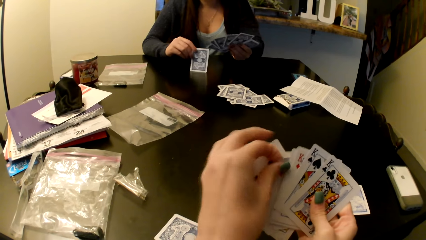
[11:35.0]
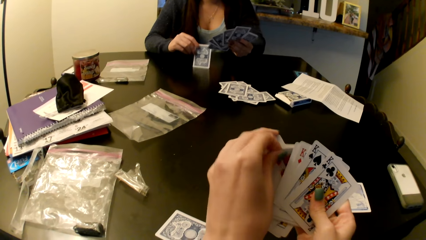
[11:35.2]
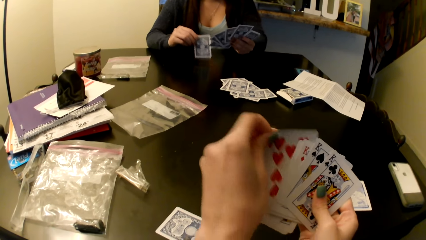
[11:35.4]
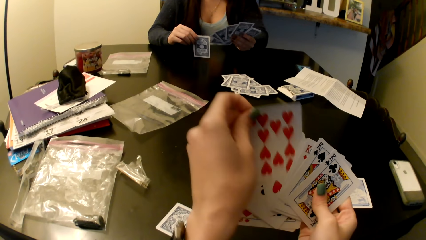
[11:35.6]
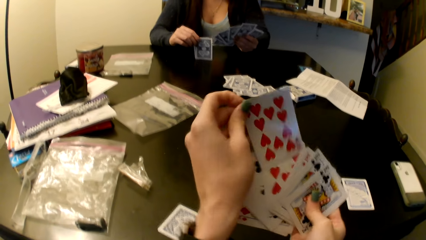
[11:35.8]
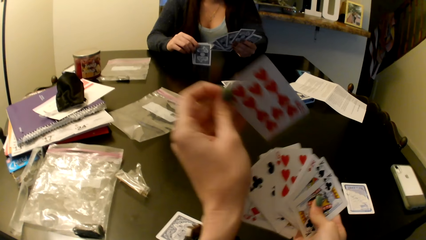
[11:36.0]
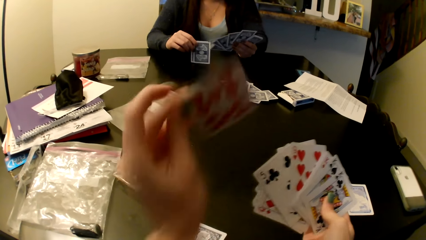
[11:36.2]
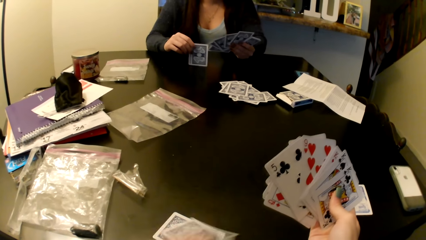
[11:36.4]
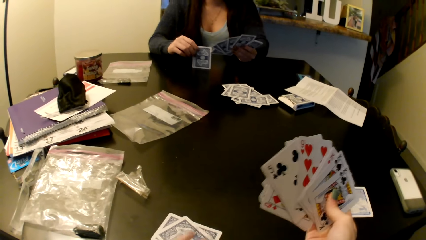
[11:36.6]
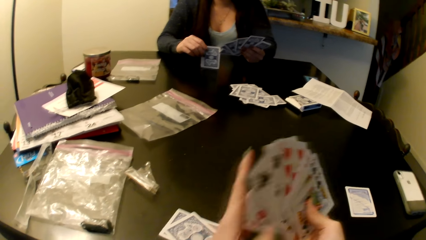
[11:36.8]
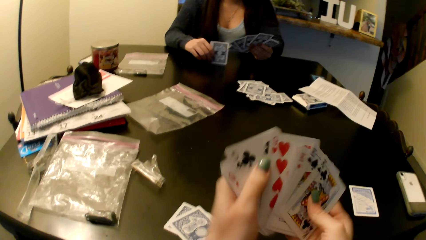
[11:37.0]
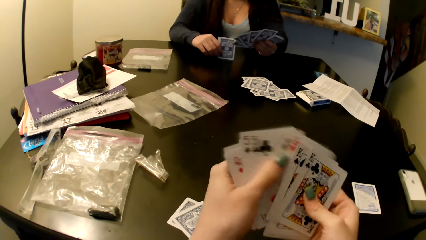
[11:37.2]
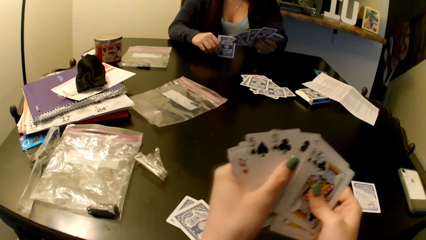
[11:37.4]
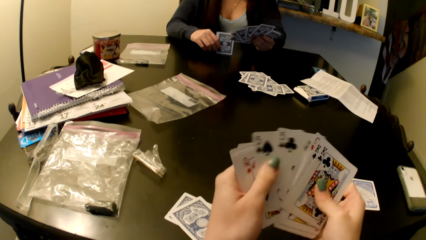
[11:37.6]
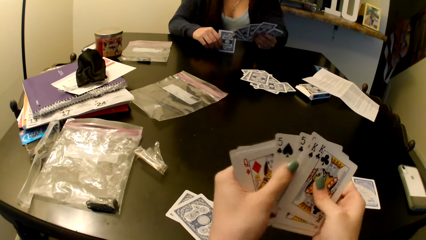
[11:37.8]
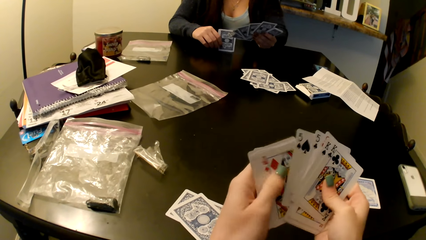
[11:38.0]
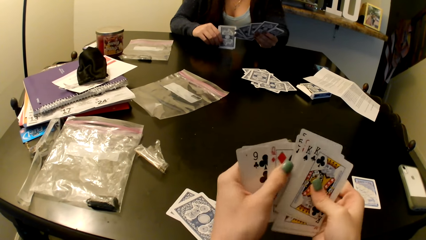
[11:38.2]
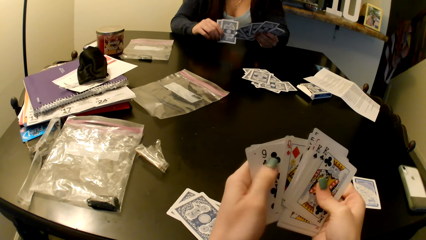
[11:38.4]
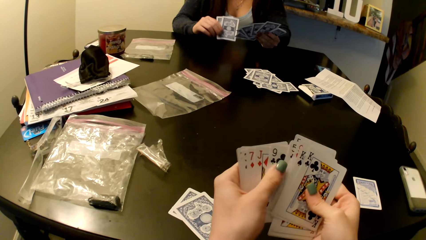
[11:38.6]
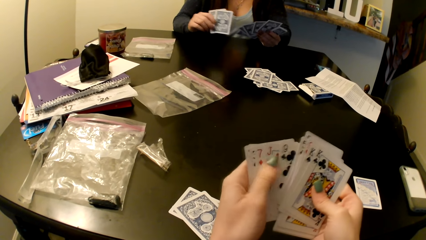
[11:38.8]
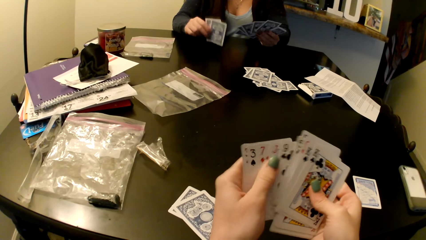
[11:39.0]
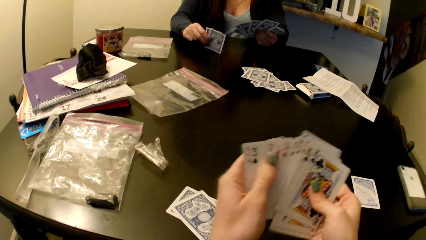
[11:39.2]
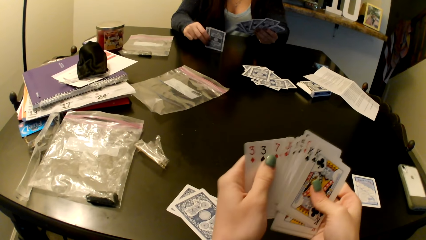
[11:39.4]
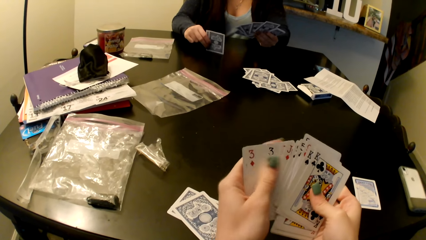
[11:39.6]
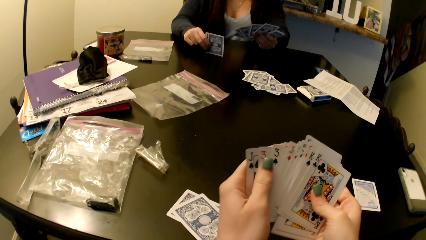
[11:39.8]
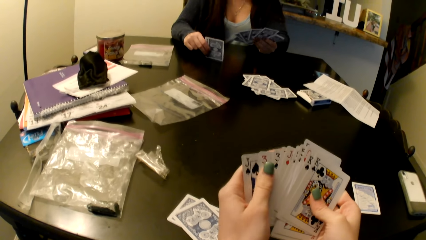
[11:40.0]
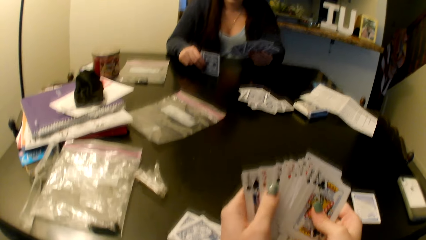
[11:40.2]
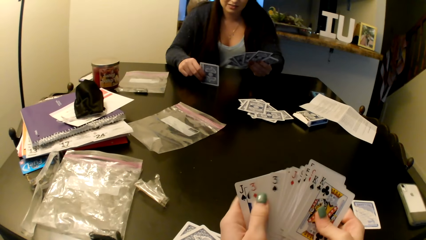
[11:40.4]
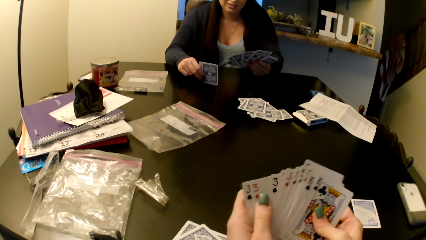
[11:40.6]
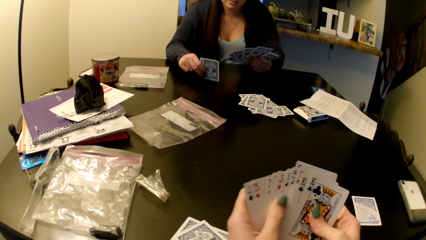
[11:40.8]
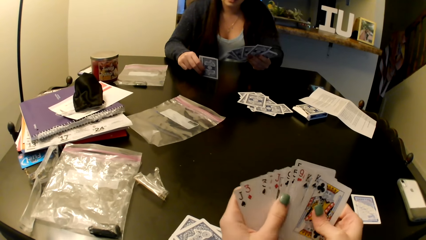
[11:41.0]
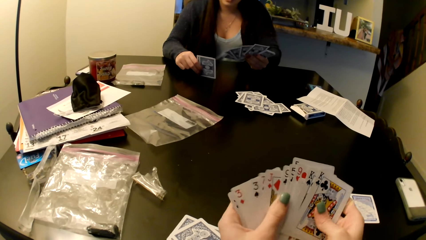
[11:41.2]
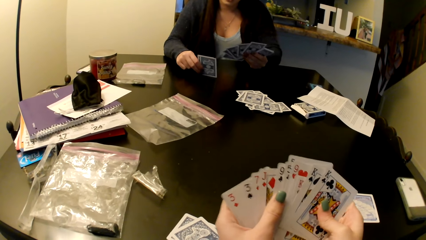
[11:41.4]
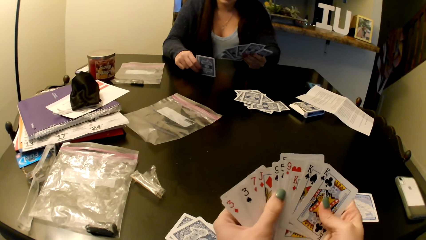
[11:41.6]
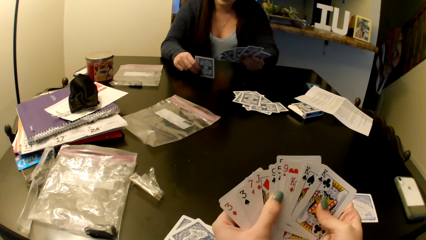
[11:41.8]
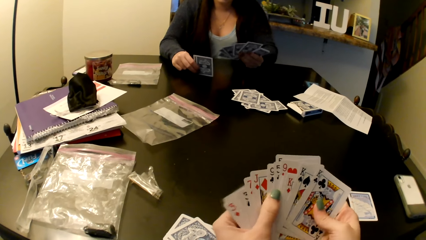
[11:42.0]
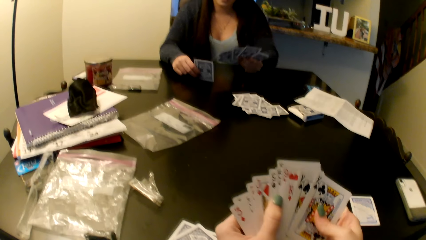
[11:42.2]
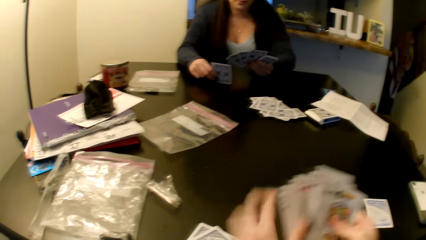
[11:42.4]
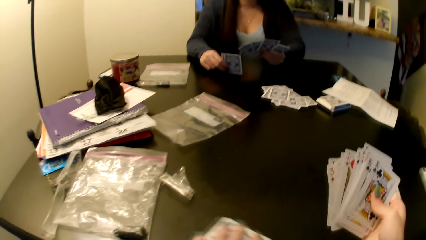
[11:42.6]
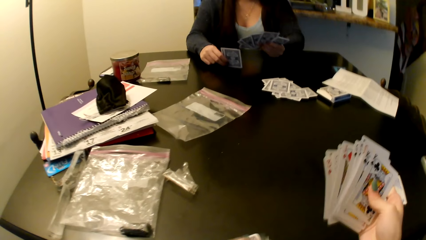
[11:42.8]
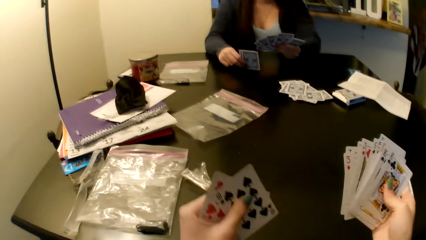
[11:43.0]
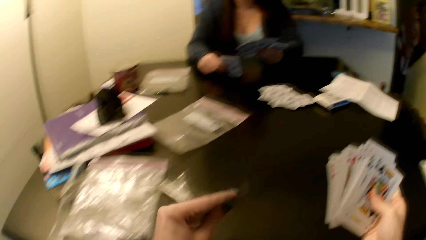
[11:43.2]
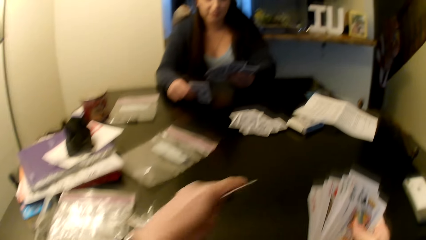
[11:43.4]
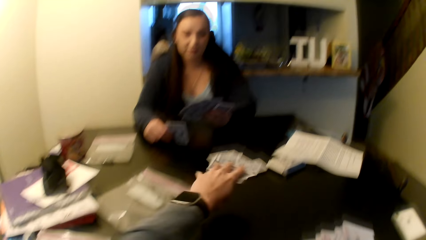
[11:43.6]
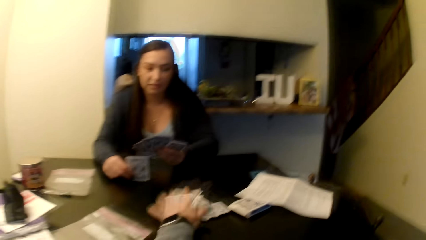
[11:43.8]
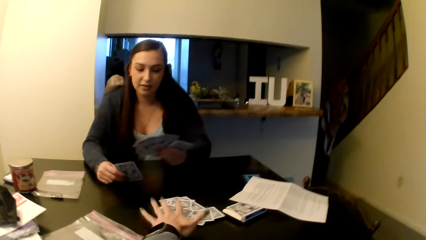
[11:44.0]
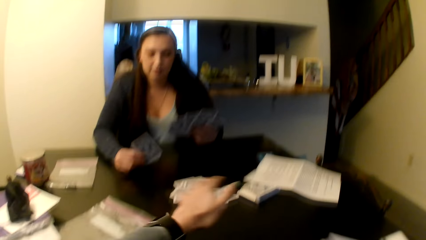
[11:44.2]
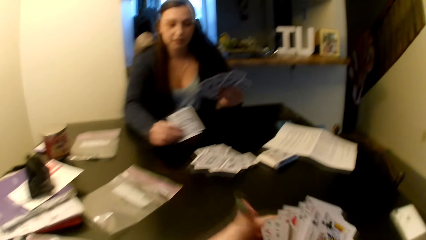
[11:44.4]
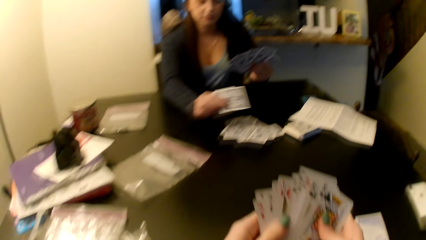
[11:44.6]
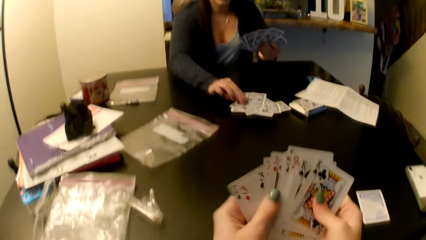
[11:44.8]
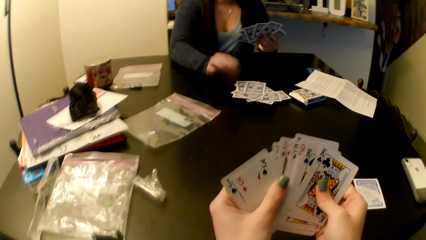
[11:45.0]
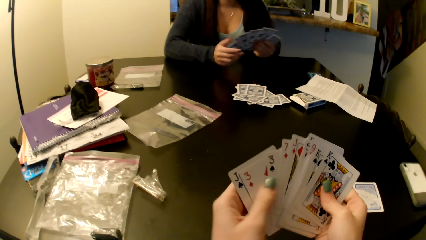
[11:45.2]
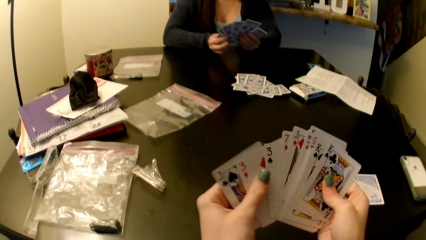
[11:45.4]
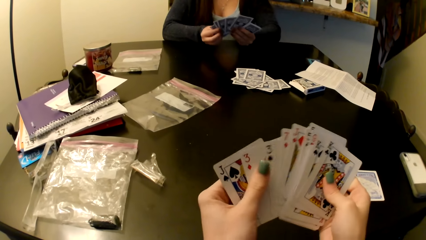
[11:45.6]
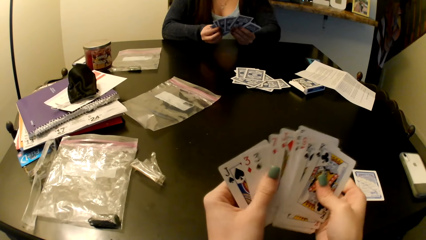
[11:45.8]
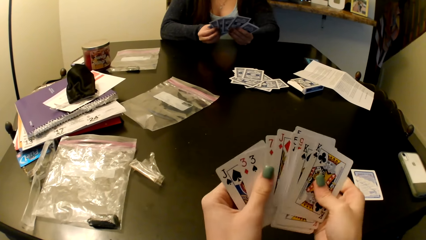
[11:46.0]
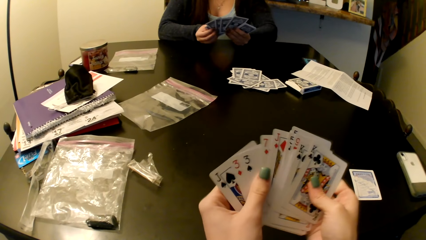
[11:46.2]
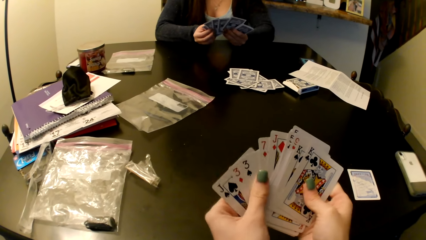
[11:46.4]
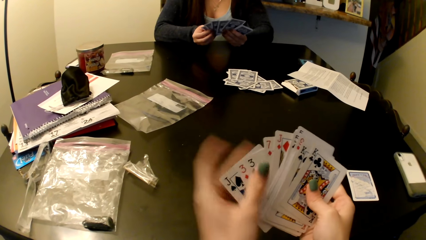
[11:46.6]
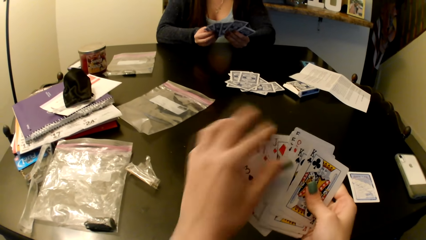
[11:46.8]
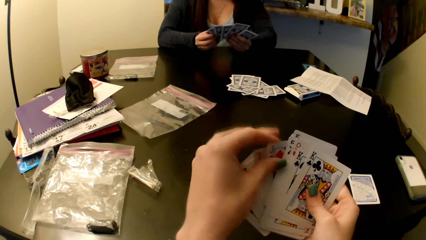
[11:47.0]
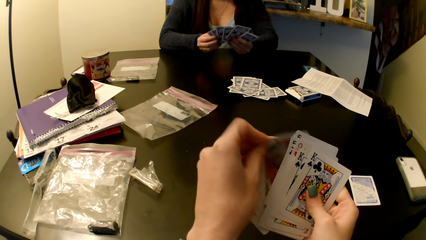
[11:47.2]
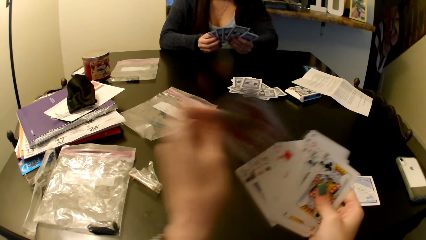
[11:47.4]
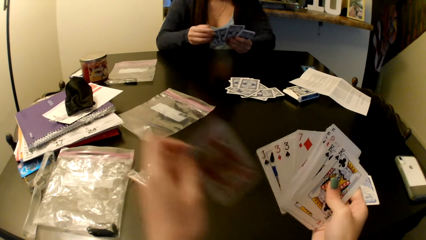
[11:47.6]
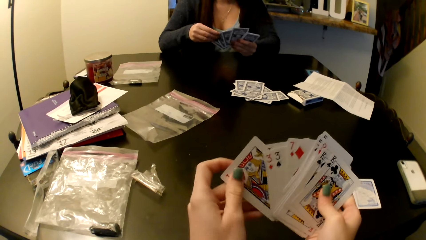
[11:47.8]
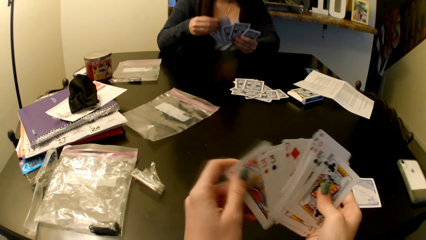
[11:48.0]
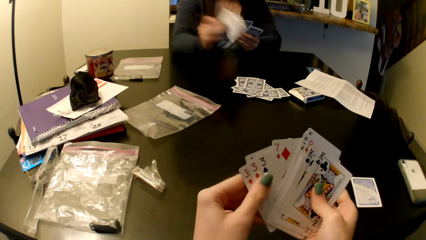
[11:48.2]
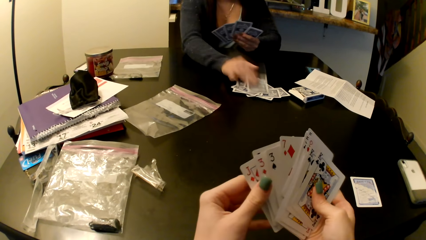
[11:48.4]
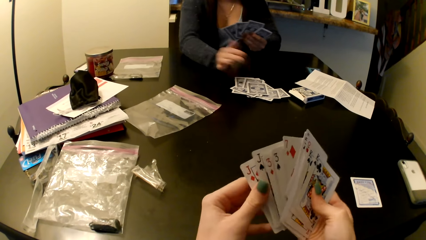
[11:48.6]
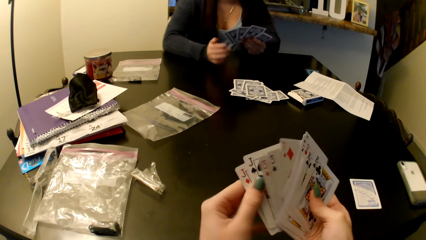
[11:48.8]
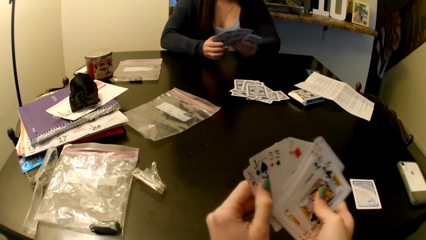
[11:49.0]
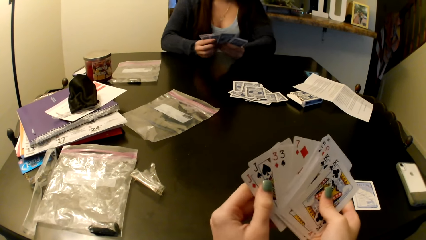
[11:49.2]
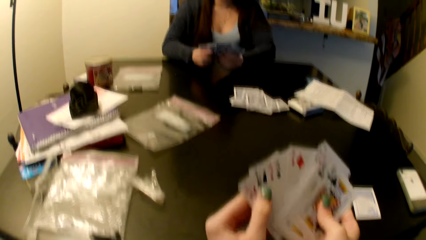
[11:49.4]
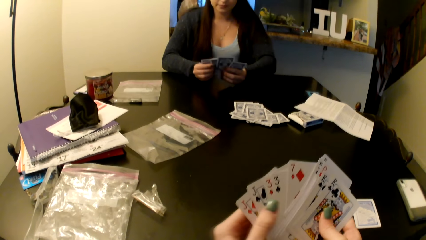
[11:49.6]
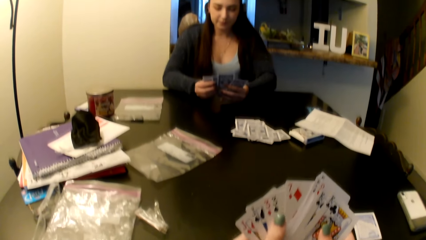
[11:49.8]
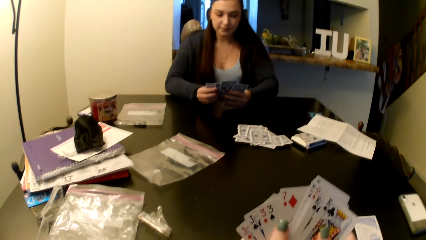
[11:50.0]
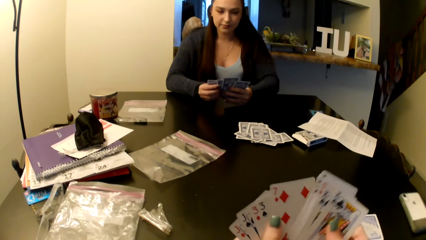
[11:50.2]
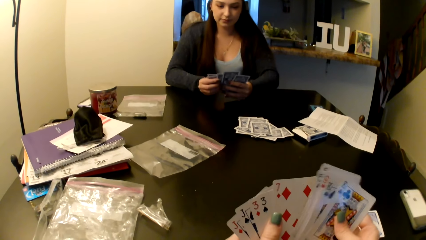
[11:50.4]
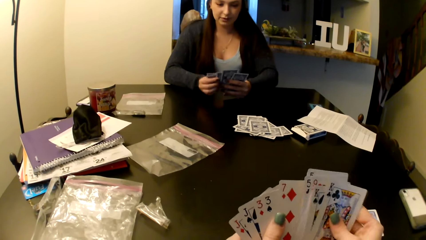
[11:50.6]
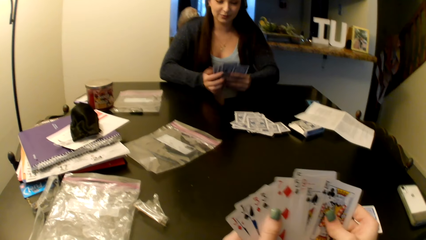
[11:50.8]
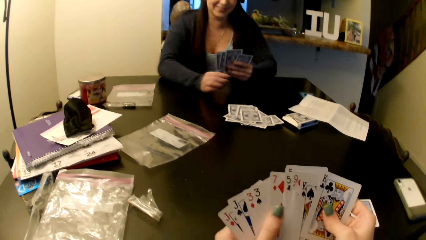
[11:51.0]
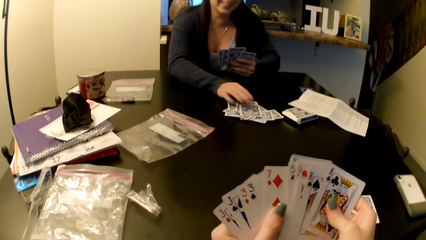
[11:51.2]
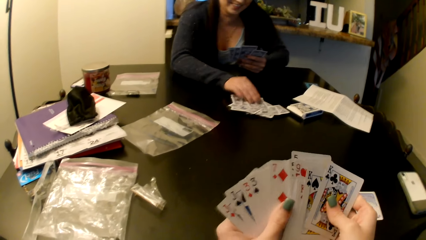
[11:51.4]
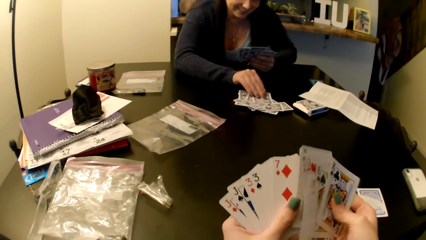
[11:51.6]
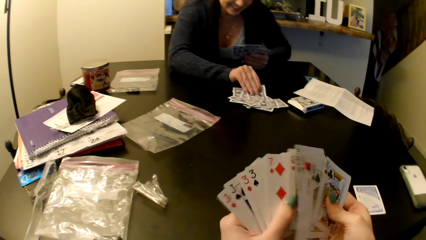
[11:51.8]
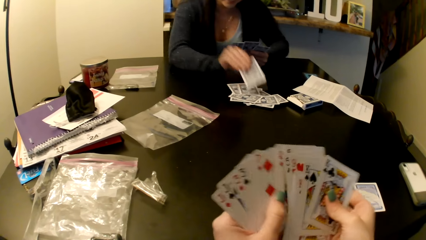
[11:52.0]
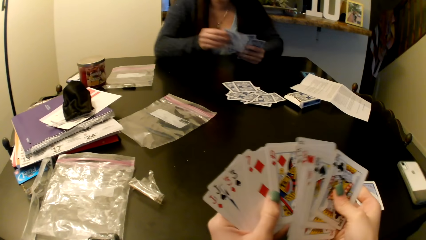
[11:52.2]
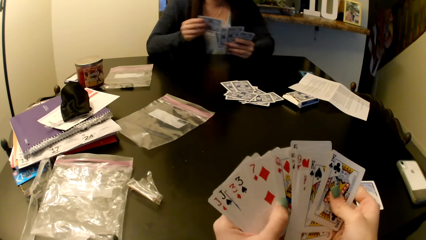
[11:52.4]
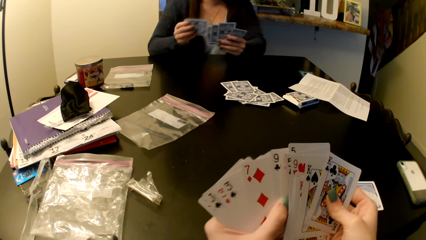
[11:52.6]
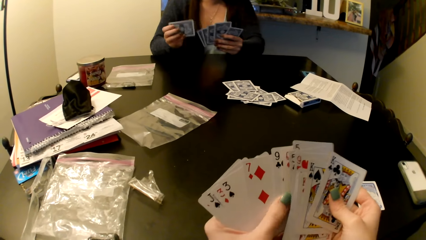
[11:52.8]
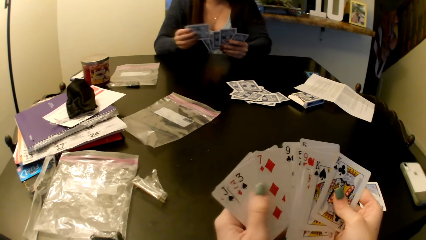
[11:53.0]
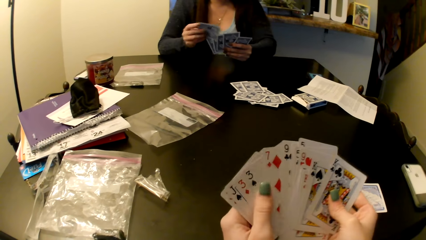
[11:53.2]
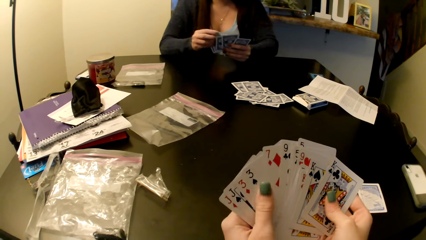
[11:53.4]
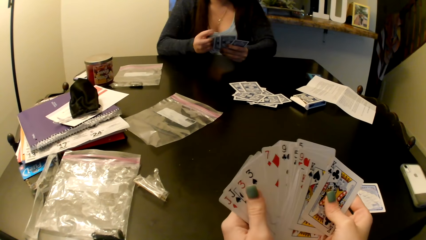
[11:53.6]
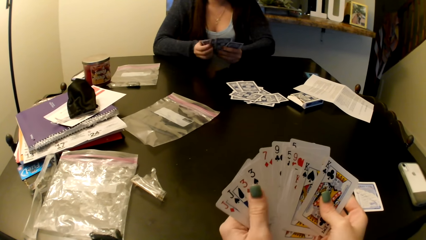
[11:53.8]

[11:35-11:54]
The camera wearer shuffles cards. They put the cards on the middle of the table. A woman puts cards on the middle of the table. The camera wearer shuffles the cards. The woman picks up a card on the middle of the table.
